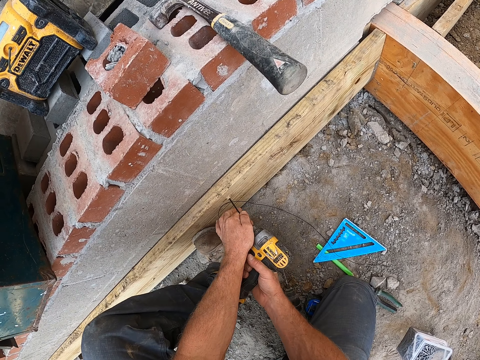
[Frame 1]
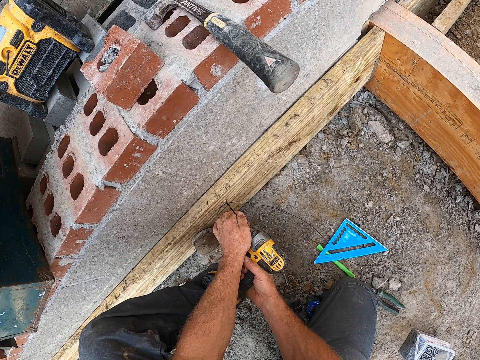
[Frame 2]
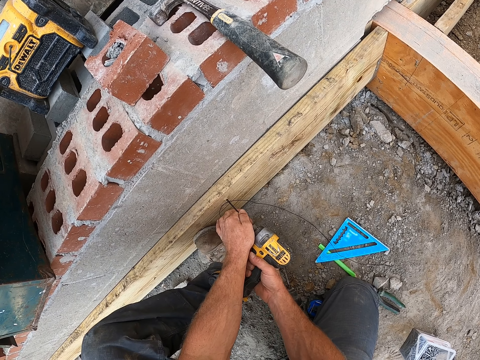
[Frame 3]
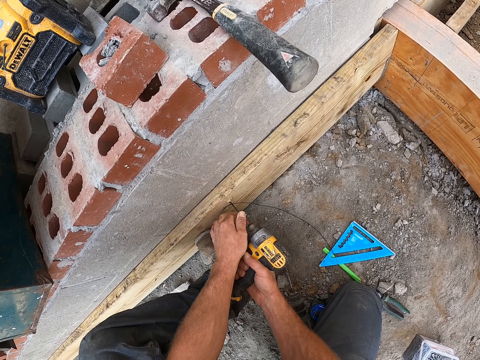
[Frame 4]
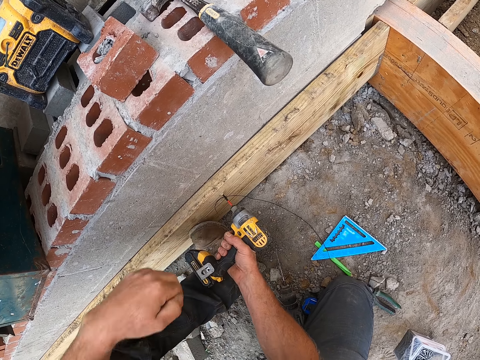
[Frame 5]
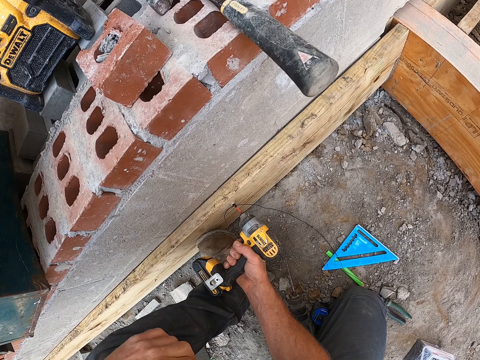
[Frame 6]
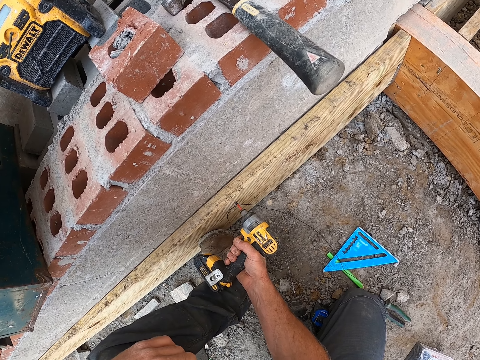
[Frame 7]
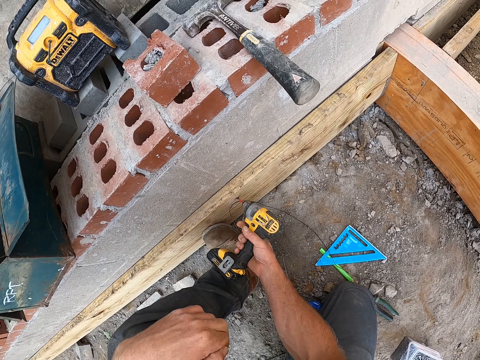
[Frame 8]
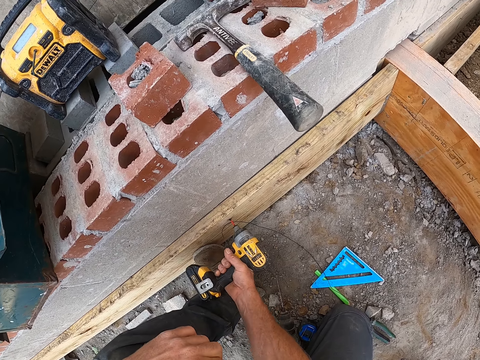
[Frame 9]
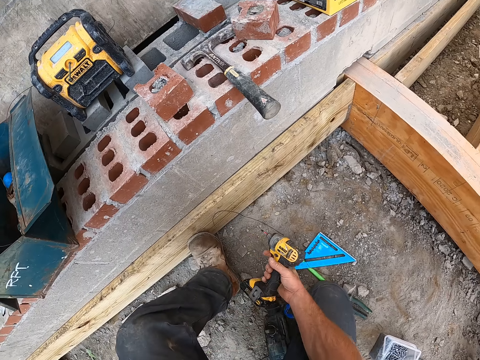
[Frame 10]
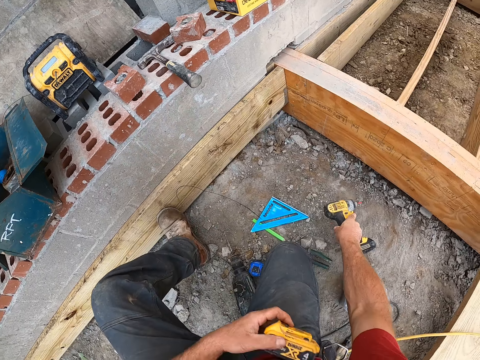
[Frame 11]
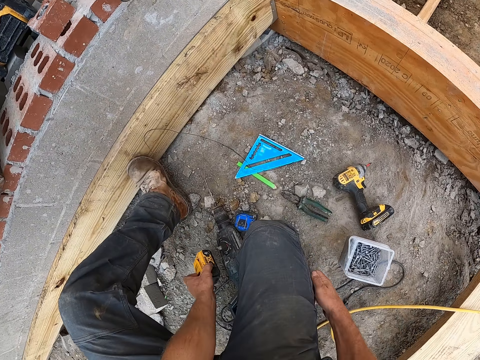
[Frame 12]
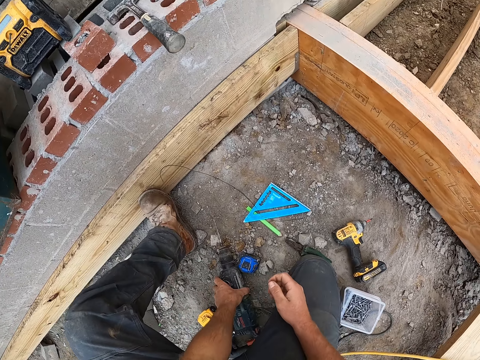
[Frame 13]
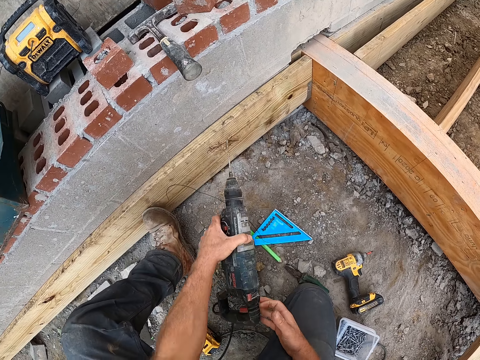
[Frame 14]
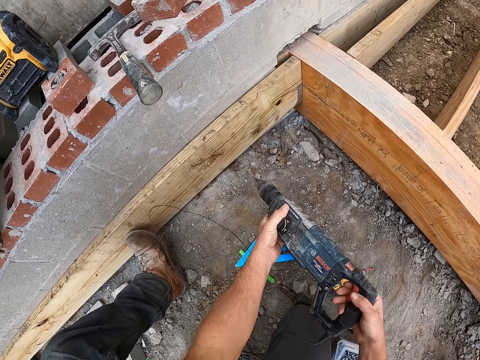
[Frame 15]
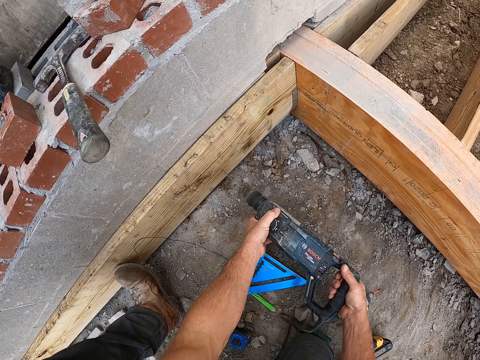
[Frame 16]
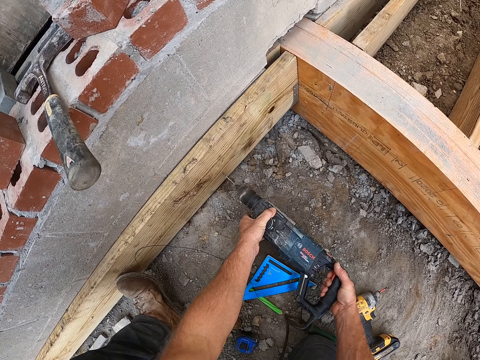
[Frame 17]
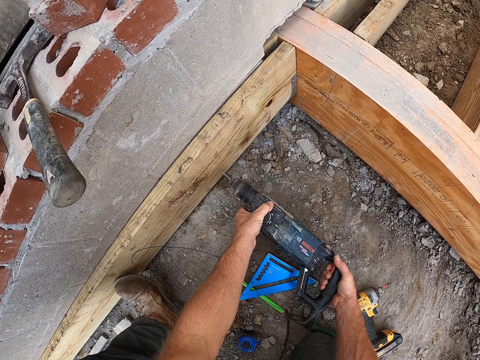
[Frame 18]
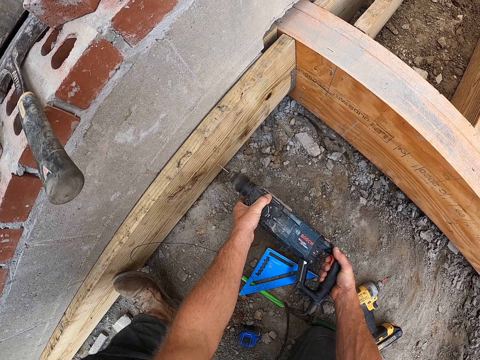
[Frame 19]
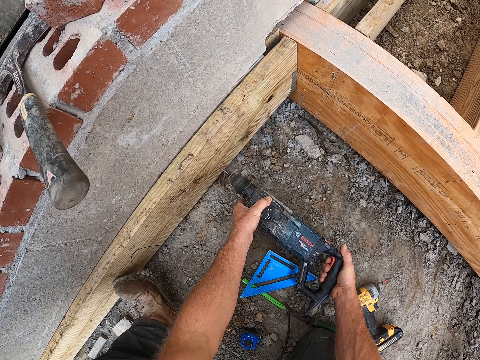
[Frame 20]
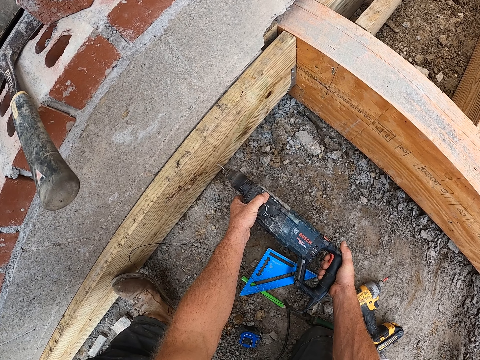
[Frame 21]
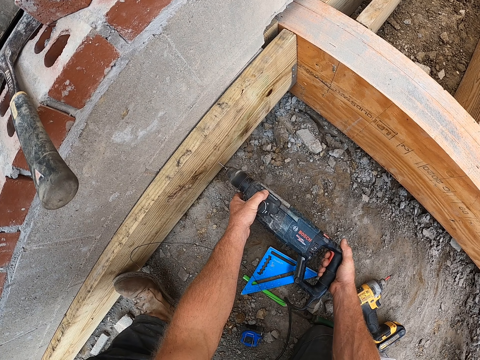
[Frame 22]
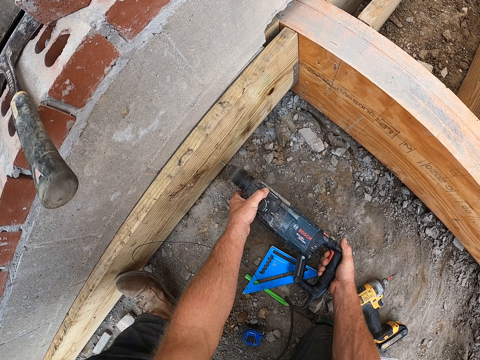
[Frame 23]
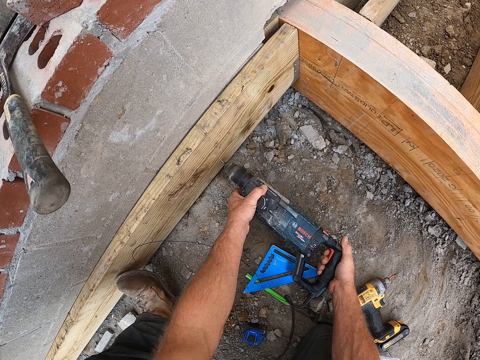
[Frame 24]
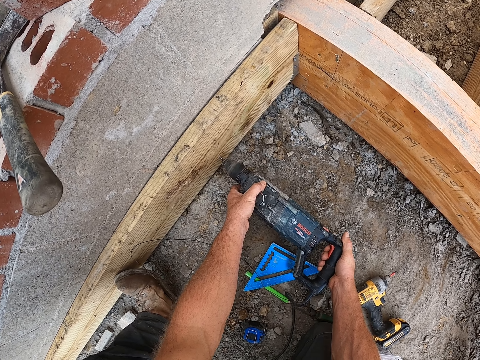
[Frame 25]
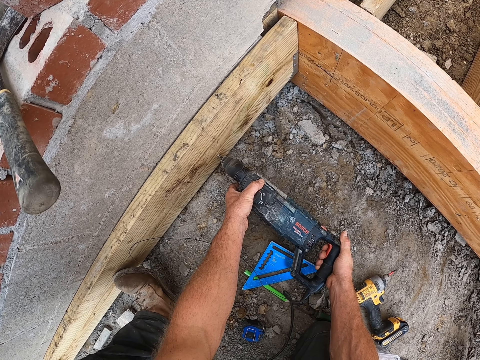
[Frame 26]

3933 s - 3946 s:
The camera wearer drops the impact driver battery on the floor. They drop the impact driver on the floor. They pick up the drilling machine on the floor. They drill the plank with the drilling machine.

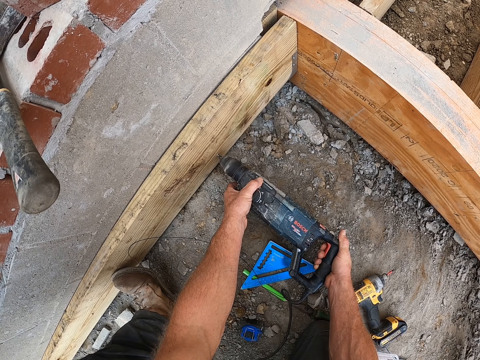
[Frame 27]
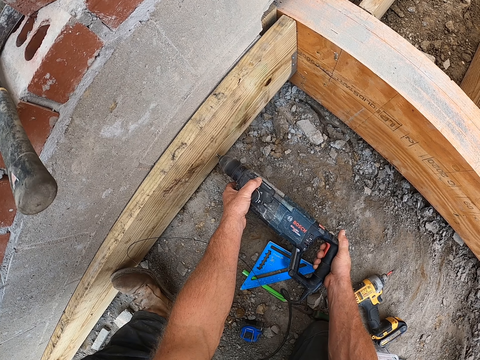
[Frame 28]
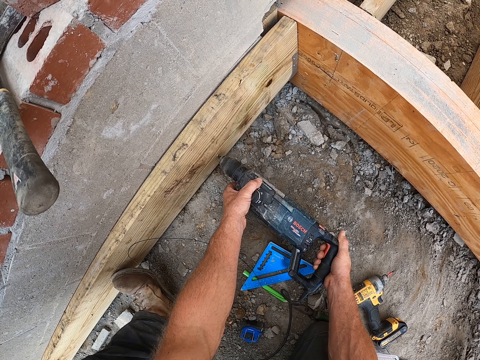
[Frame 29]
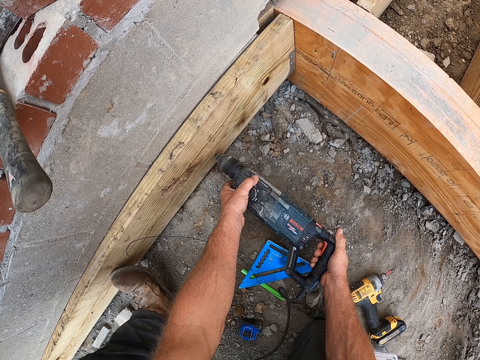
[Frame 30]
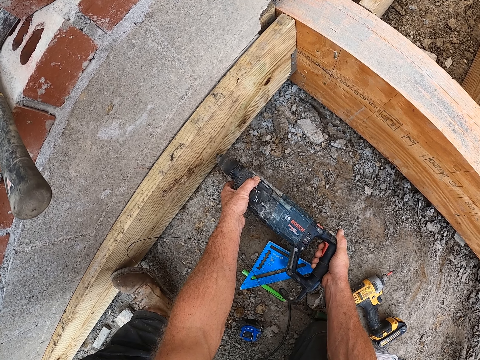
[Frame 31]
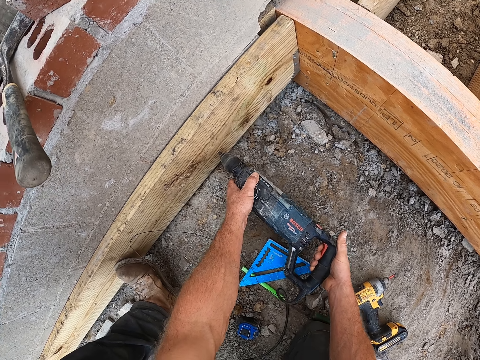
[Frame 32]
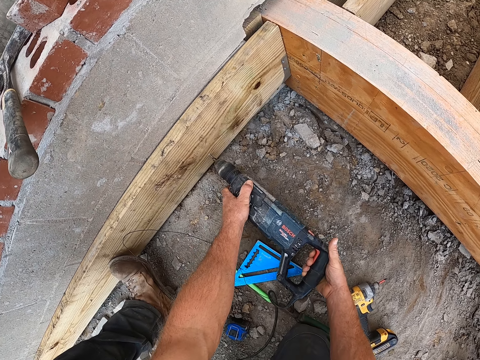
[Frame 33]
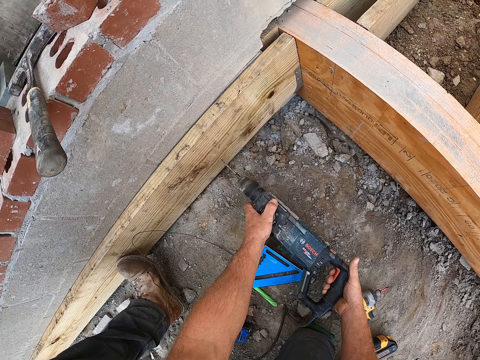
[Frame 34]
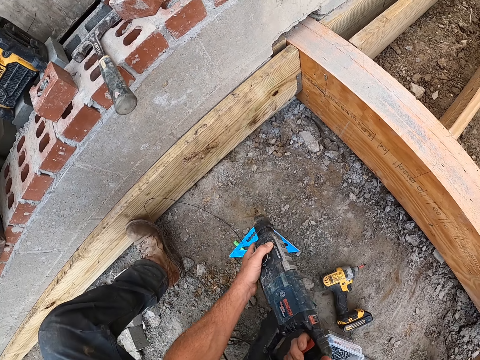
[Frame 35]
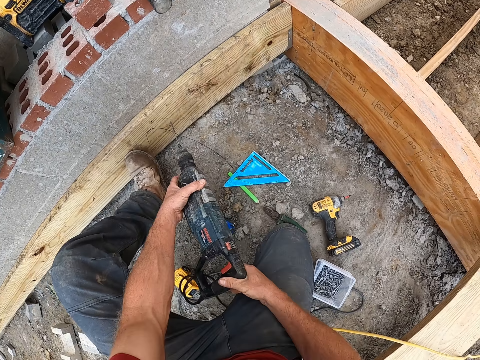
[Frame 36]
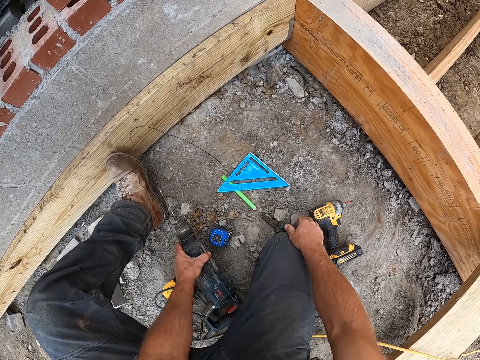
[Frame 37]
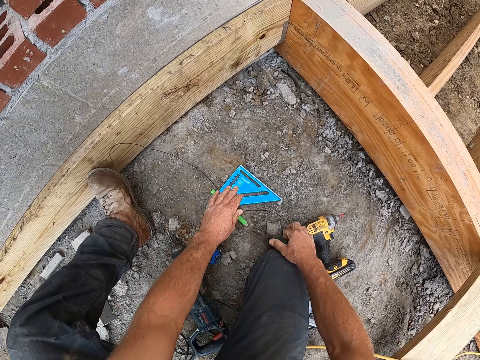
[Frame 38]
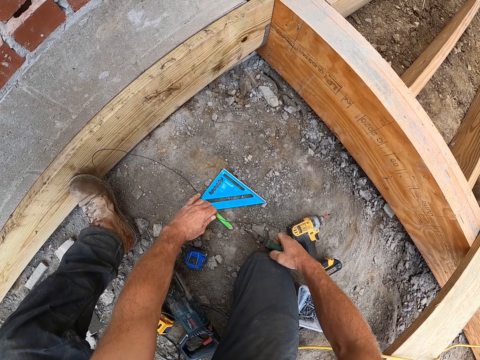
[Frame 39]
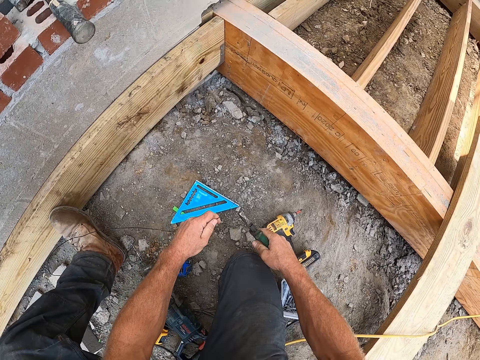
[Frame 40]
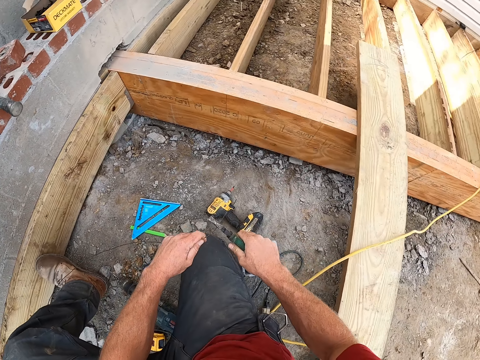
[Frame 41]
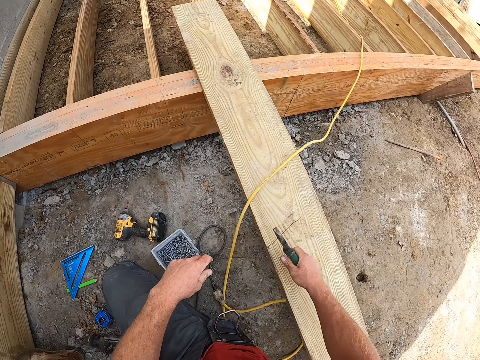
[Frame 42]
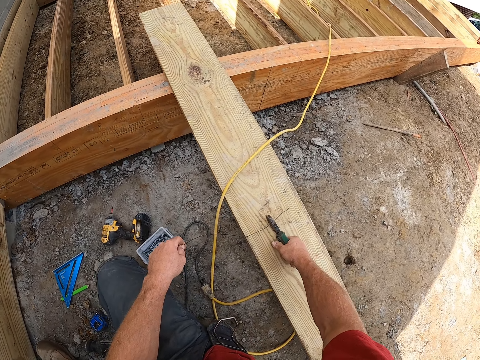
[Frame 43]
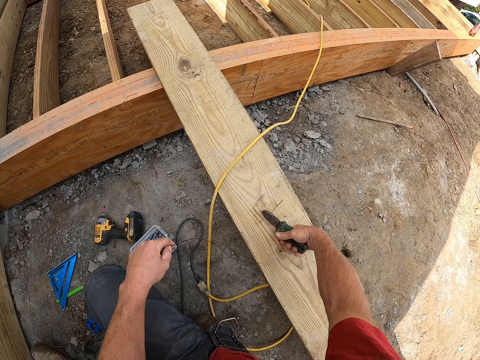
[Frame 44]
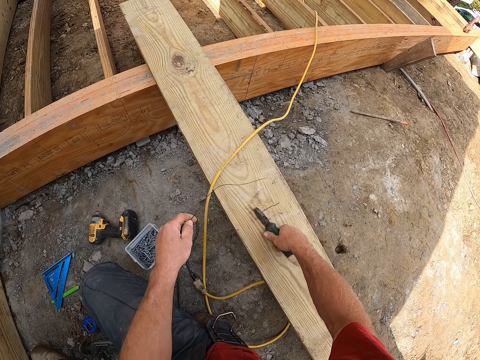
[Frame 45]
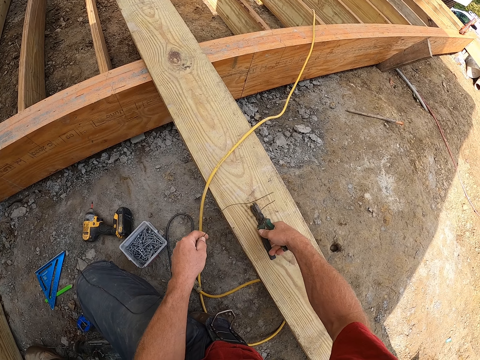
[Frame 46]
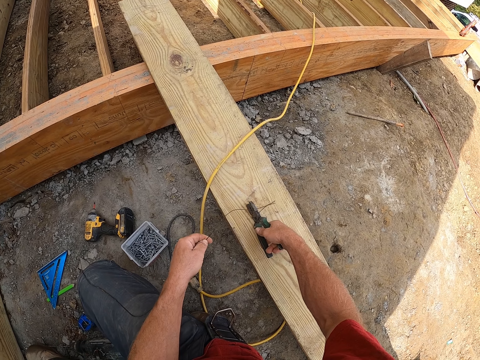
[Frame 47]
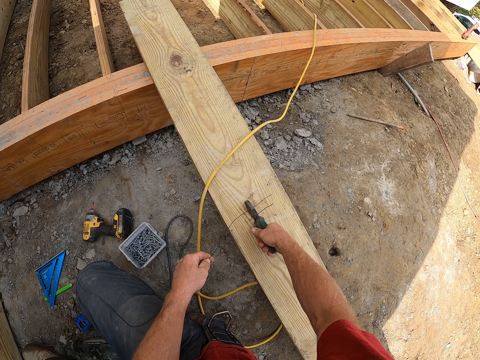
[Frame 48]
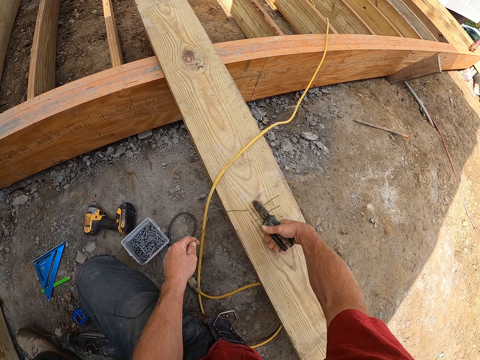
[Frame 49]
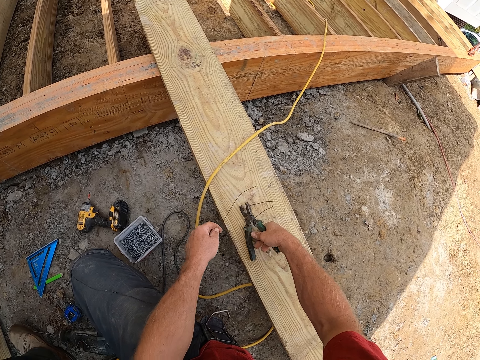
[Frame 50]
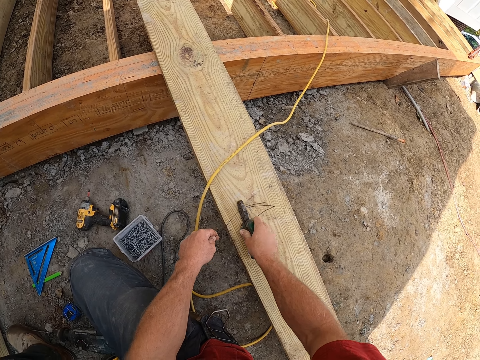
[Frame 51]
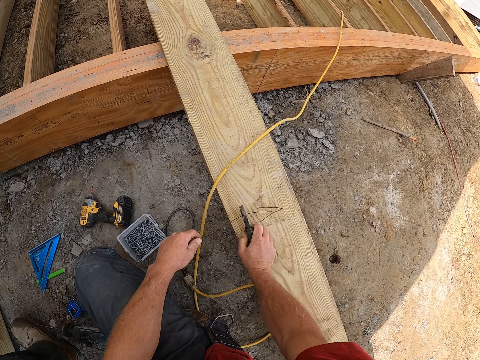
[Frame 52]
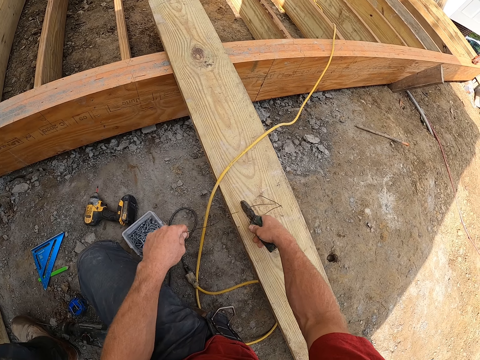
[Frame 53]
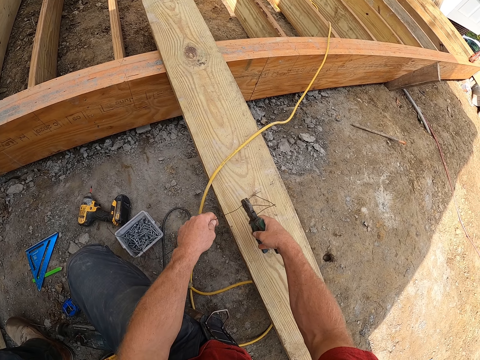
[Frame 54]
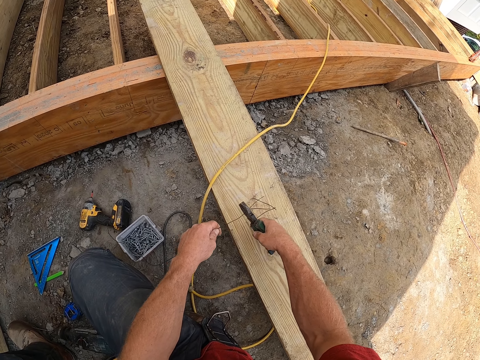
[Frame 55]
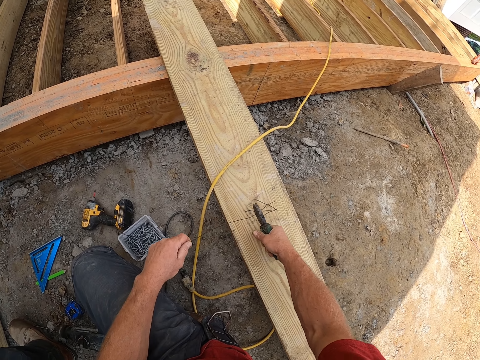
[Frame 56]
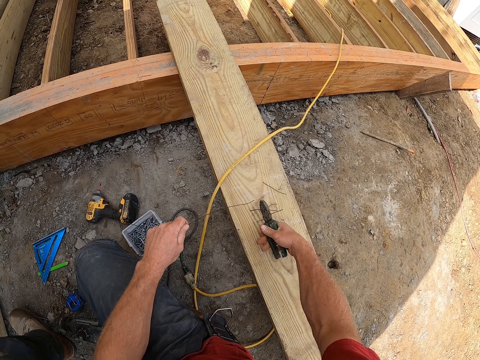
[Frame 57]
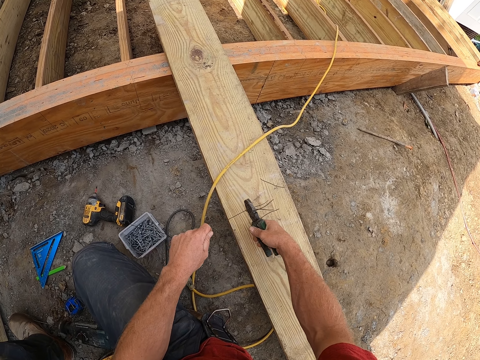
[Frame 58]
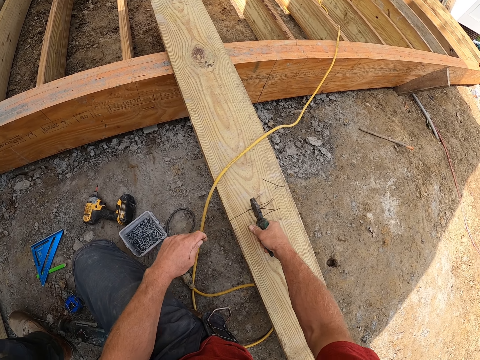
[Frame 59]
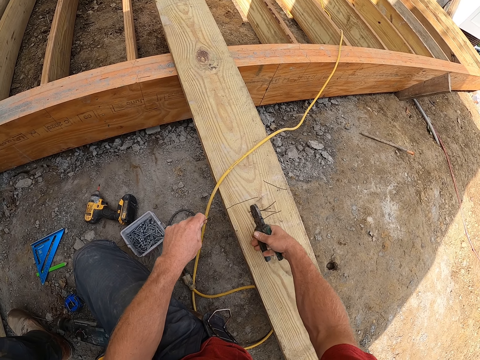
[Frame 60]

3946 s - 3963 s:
The camera wearer removes the drilling machine from the plank. They drop the drilling machine on the floor. They pick the pliers on the floor. They pick the binding wire on the floor. They cut the binding wire with the pliers. They place the binding wire on a plank. They cut the wire into pieces on the construction timber with the pliers. They cut the binding wire with the pliers repeatedly.
